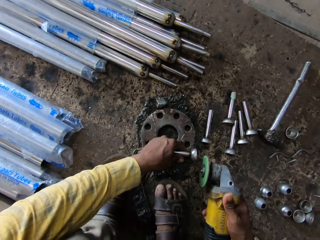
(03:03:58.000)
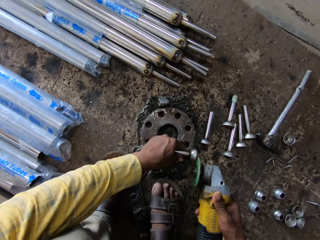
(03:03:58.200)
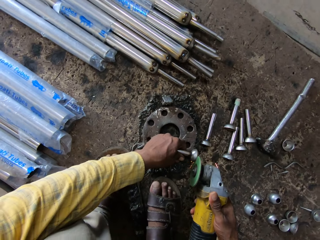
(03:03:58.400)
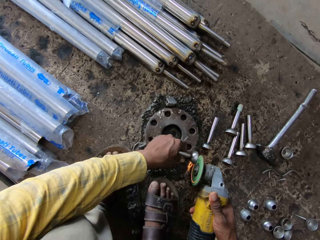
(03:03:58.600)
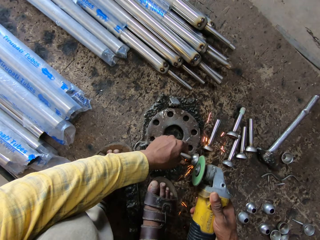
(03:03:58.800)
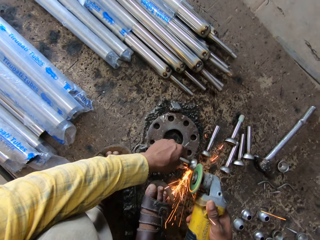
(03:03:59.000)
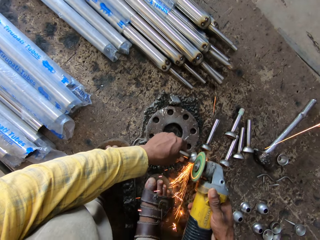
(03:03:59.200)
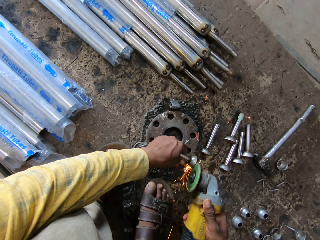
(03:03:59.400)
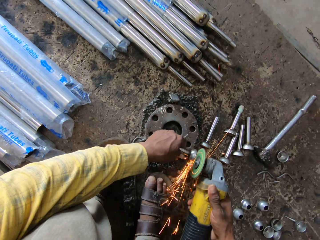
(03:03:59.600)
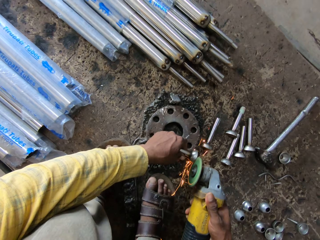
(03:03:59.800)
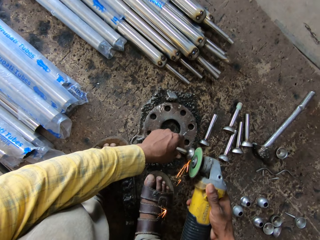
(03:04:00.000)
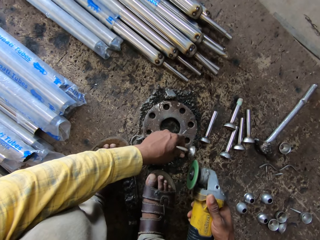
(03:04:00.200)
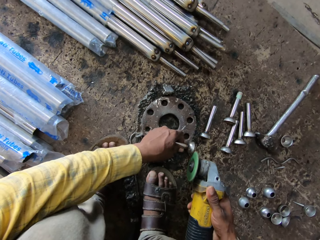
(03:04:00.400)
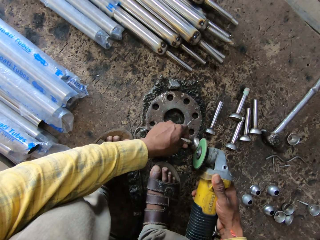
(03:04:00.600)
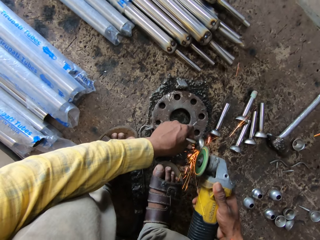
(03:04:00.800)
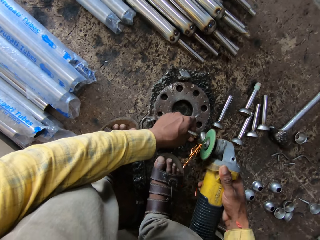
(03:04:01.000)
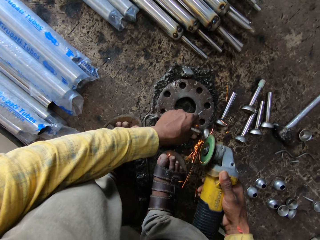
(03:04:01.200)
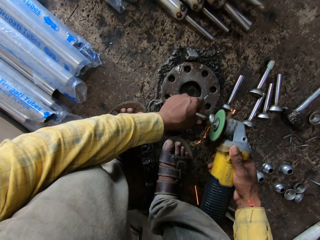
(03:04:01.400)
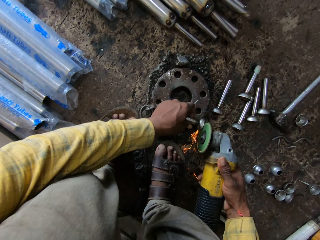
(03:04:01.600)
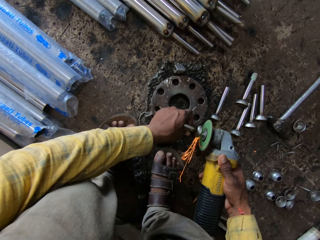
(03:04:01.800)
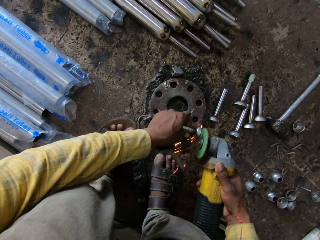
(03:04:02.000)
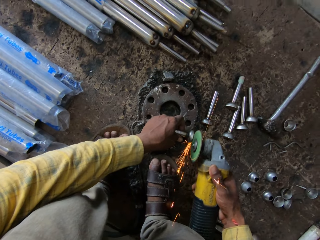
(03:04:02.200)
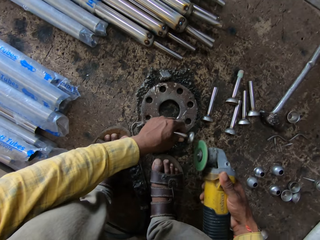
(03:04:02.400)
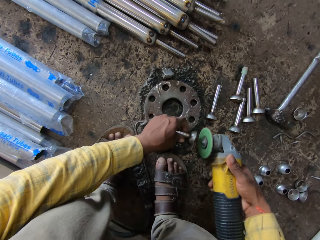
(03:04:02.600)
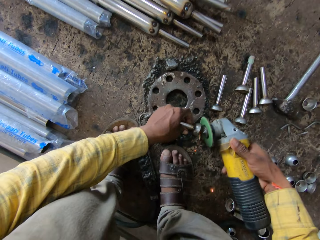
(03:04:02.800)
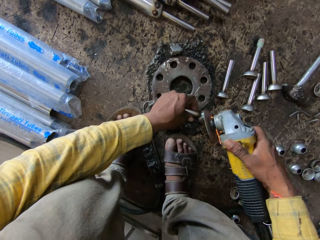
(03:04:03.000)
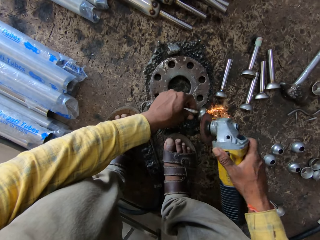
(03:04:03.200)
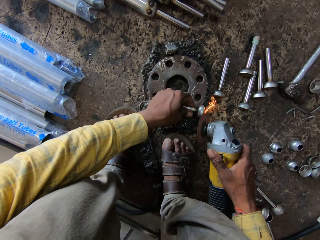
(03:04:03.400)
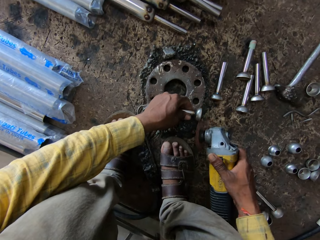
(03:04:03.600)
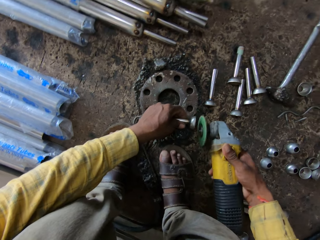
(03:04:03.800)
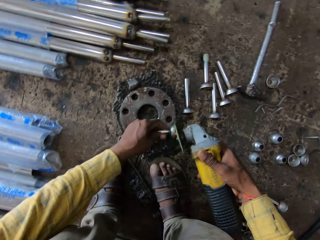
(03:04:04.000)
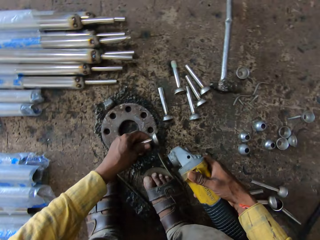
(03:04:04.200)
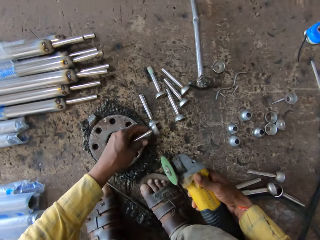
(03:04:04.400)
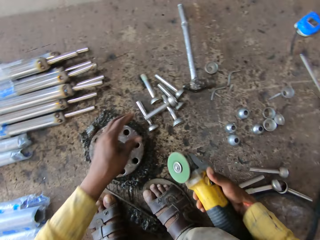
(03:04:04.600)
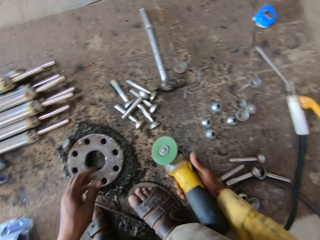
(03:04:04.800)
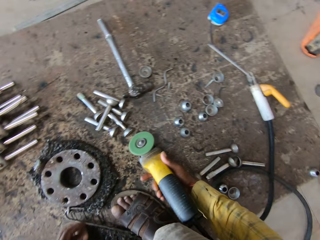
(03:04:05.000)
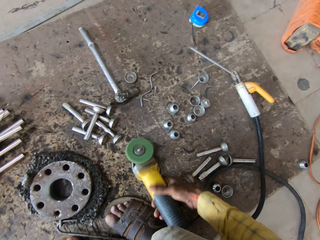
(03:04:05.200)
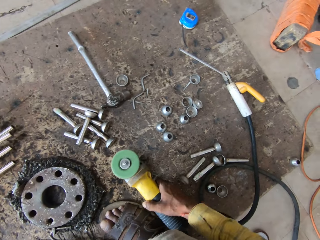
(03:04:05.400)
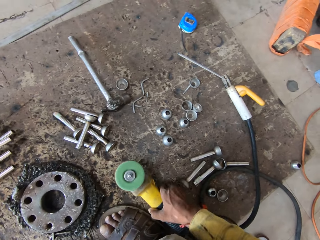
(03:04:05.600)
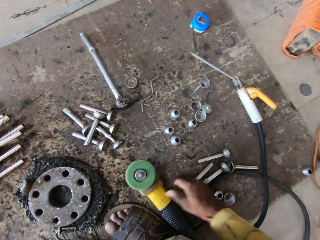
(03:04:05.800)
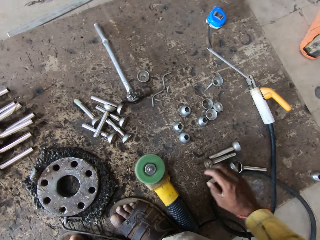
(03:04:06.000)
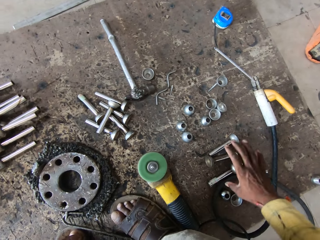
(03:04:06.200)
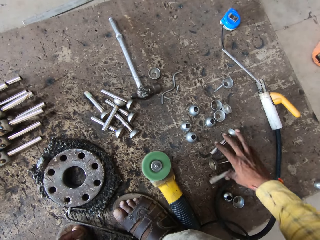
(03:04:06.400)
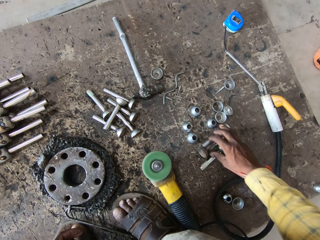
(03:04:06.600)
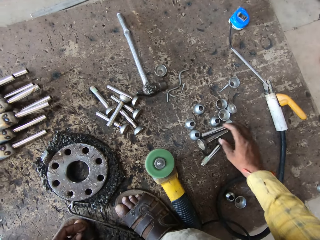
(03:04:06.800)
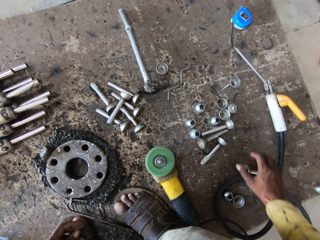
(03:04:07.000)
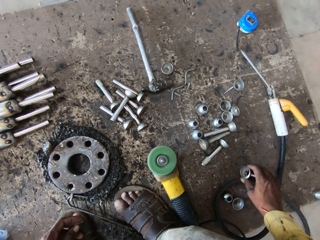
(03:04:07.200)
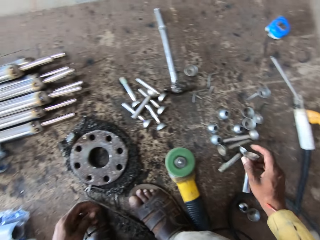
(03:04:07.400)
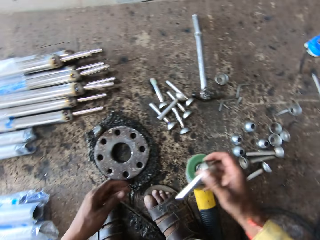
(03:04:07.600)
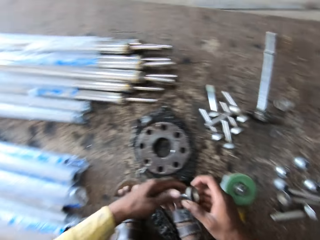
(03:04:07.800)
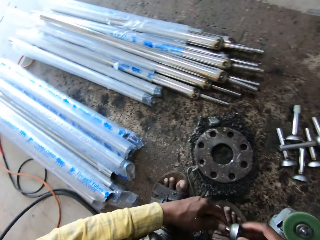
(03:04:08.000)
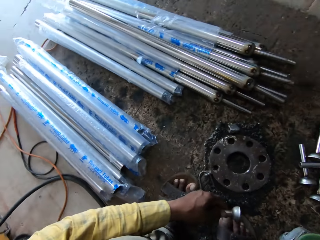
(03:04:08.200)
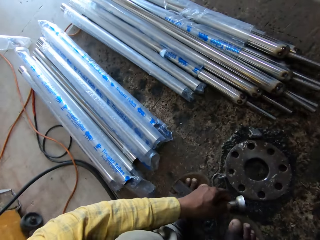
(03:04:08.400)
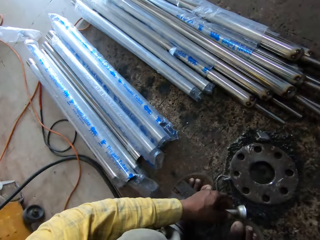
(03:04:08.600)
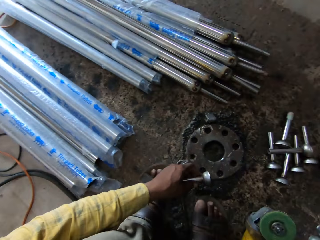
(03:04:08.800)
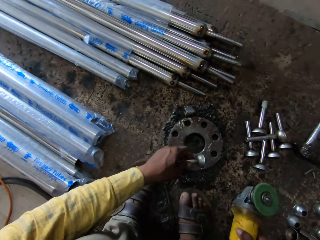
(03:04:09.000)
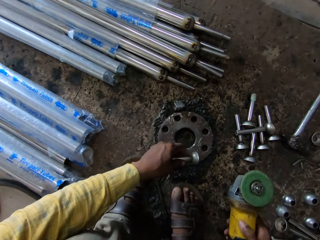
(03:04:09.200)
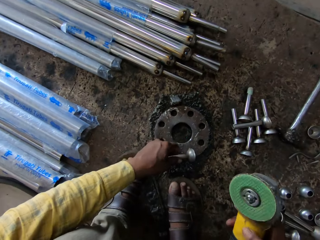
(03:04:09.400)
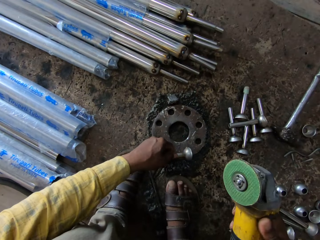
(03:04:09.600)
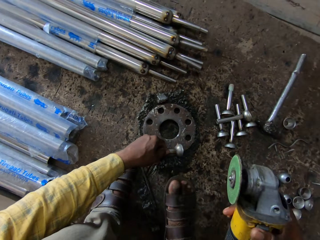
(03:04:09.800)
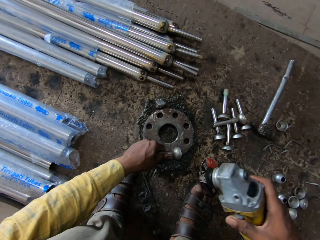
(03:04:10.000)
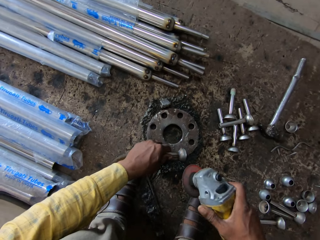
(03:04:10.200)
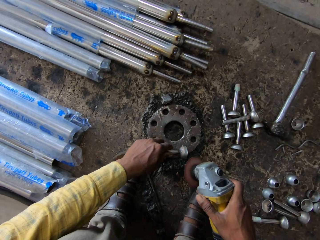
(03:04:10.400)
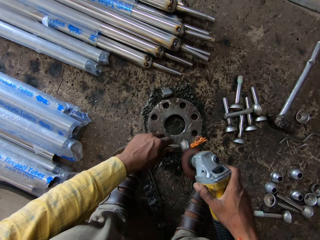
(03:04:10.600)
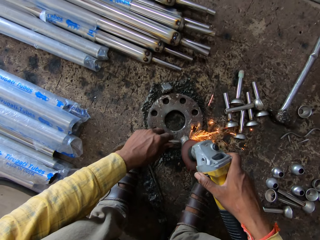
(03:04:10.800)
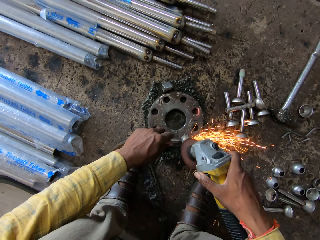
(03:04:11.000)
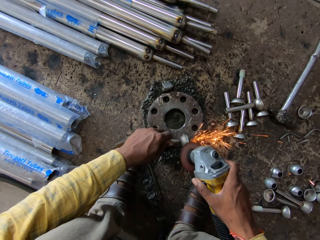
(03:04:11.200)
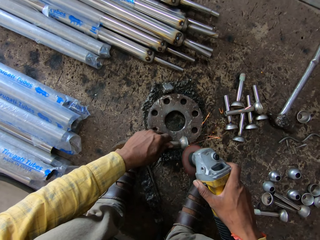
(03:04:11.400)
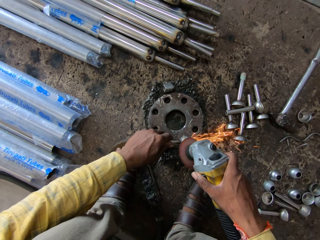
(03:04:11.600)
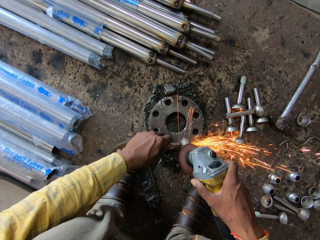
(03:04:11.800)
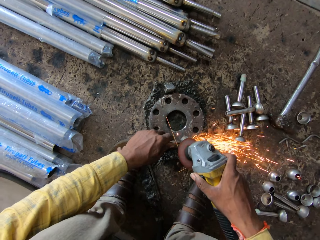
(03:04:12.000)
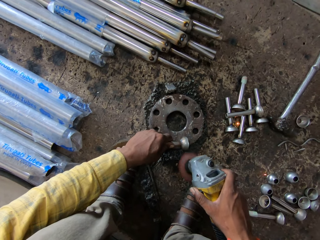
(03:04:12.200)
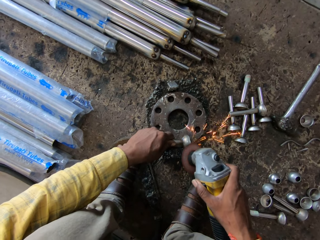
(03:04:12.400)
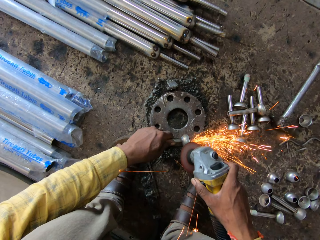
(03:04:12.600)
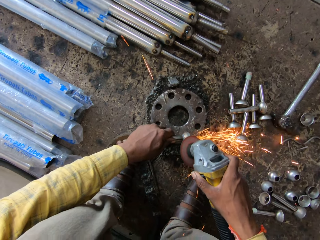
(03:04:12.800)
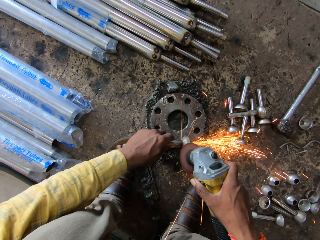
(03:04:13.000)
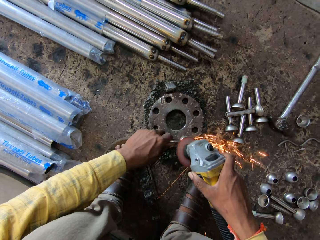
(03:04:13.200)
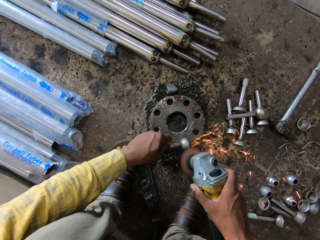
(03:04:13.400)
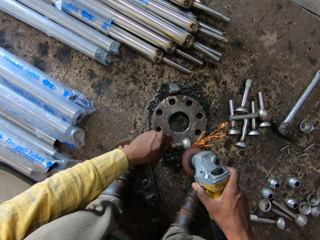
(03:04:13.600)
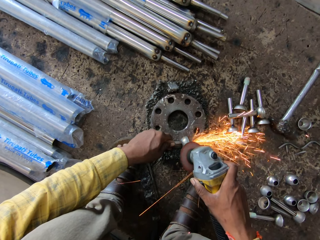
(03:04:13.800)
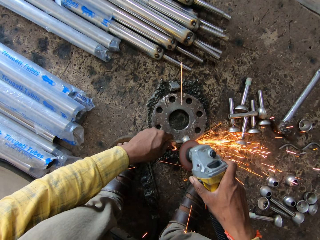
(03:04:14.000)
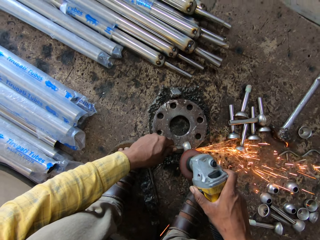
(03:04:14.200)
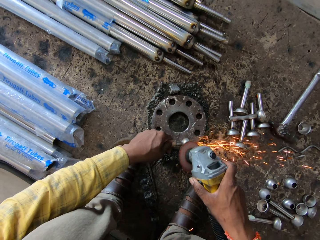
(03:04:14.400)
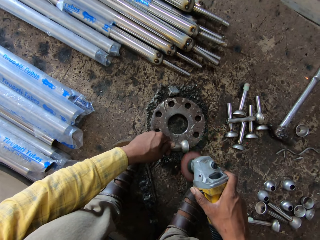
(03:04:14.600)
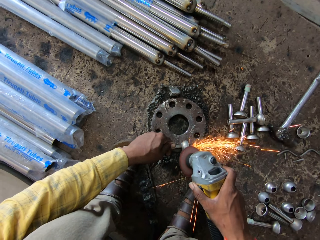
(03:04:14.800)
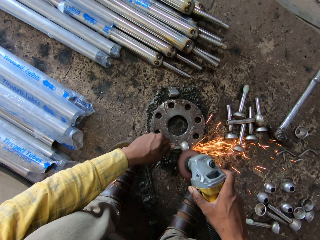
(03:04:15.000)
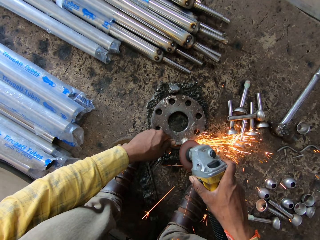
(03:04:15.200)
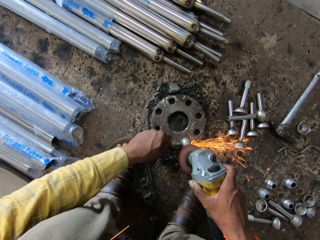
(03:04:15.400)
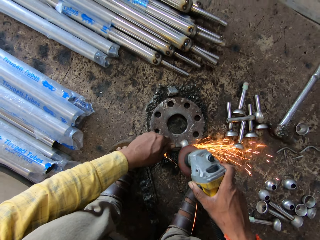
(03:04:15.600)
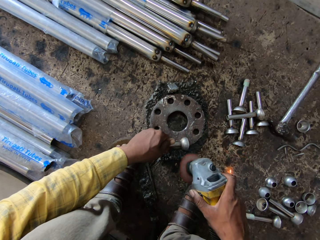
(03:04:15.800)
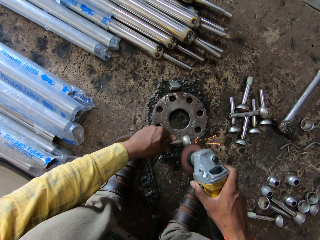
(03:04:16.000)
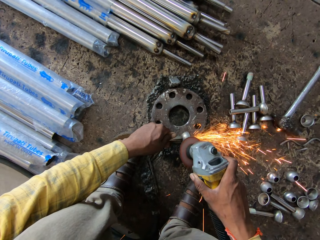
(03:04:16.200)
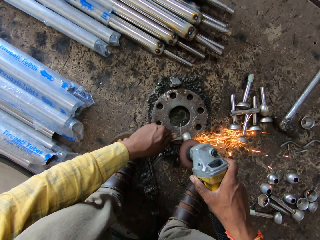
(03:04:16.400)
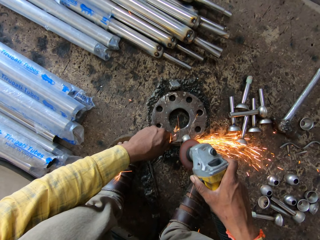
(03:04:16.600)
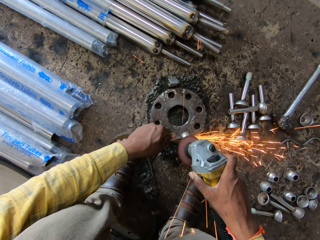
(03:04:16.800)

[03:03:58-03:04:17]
The camera wearer puts the curtain screwfix down. They polish the curtain screwfix with the angle grinder. They weld the steel with a welding machine. They put the curtain screwfix down on the ground. They put the angle grinder down. They push the curtain screwfix. They touch the steel pipe on the ground. They pick up the steel pipe on the ground. They shift the curtain screwfix to the left hand. They touch the pipe. They put the curtain screwfix down, pick up the angle grinder, and polish the curtain screwfix with the angle grinder. They weld the steel with the welding machine.

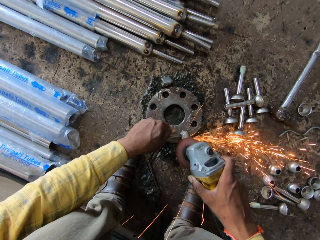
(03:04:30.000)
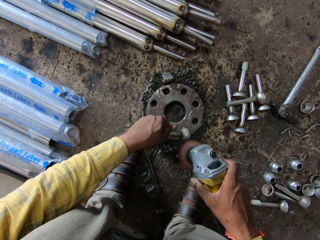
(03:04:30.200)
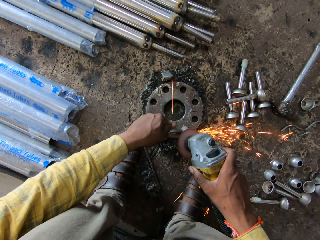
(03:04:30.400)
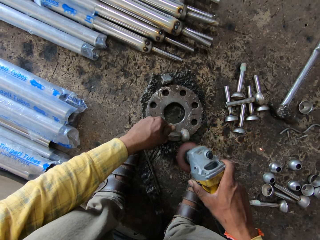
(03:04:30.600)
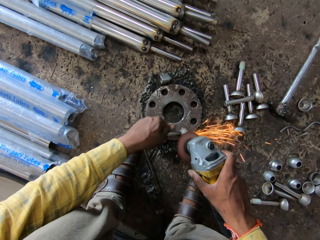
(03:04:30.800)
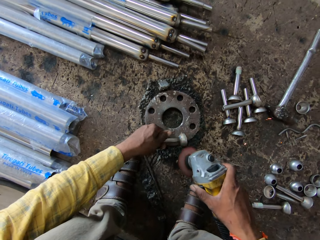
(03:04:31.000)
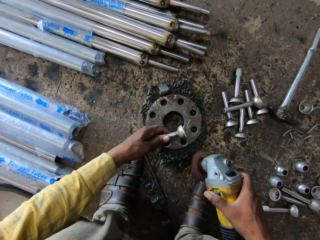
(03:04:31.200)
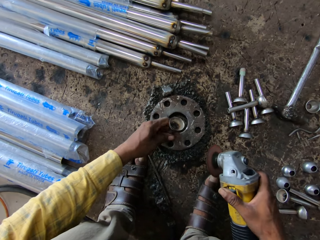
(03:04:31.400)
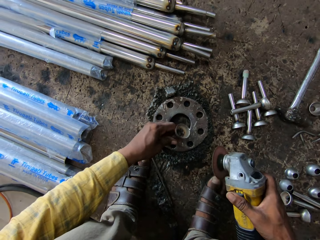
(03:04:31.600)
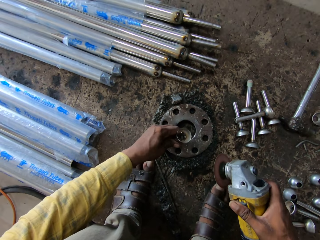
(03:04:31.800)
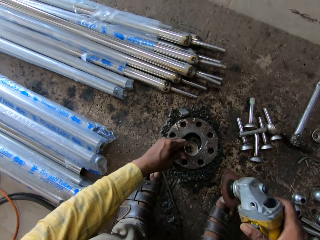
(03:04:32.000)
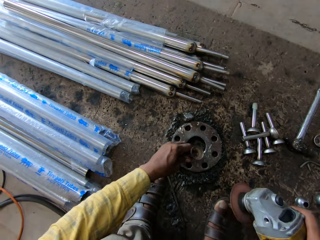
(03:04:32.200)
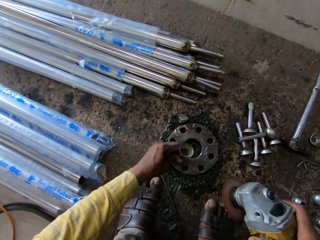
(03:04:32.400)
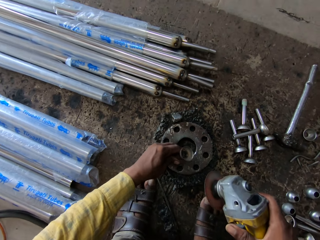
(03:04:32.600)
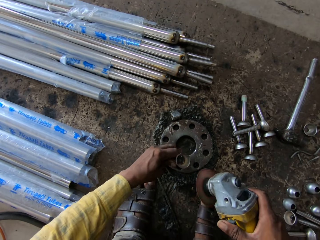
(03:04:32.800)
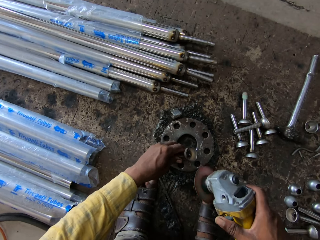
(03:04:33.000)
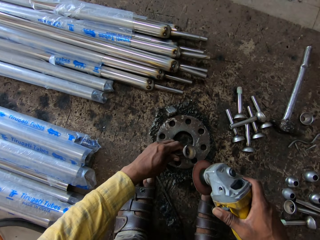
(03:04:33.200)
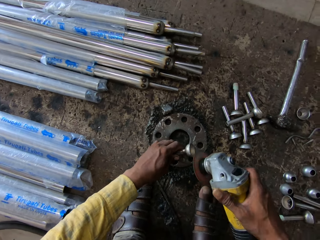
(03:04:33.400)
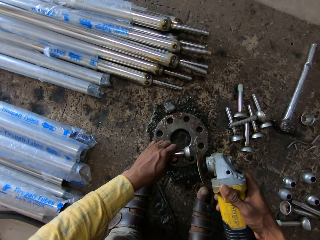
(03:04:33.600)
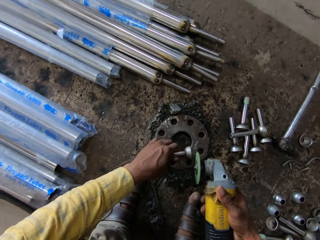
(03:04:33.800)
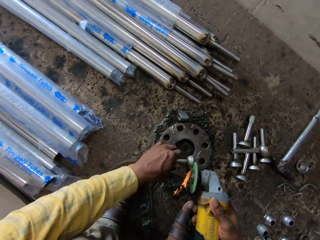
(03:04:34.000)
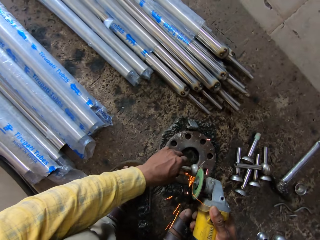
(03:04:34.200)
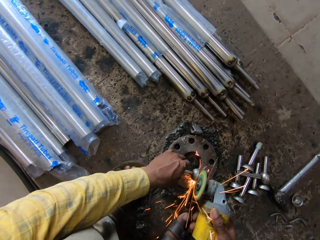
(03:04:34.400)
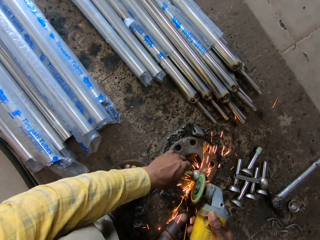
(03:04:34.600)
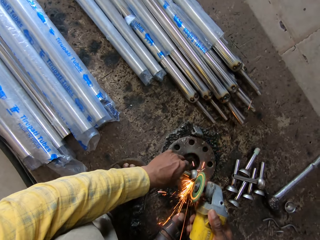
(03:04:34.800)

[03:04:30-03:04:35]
The camera wearer turns the curtain screwfix. They stare at the steel pipe. They polish the curtain screwfix with an angle grinder. They weld the steel with a welding machine.
